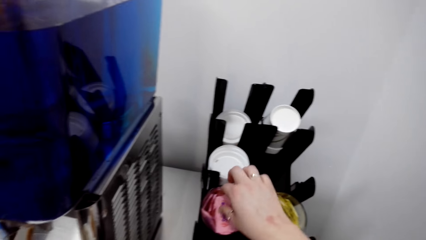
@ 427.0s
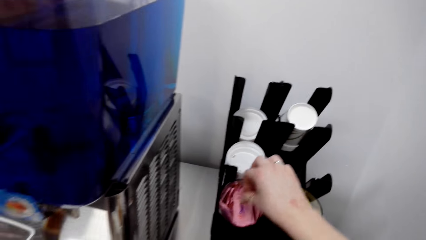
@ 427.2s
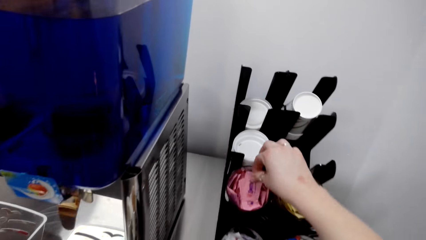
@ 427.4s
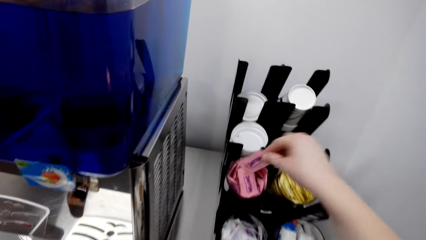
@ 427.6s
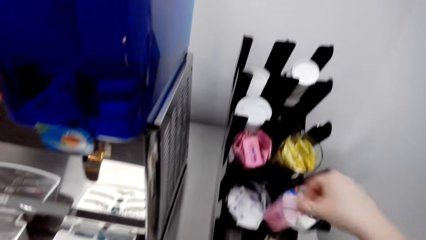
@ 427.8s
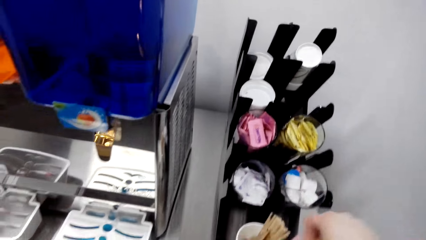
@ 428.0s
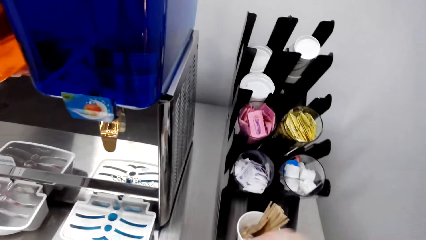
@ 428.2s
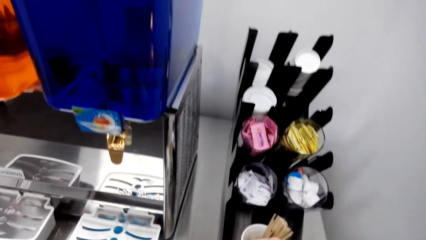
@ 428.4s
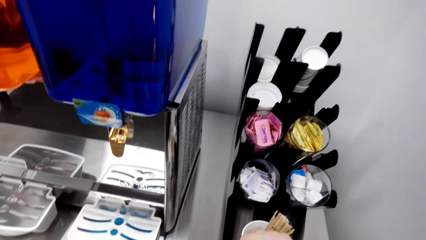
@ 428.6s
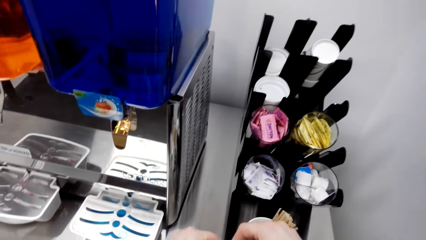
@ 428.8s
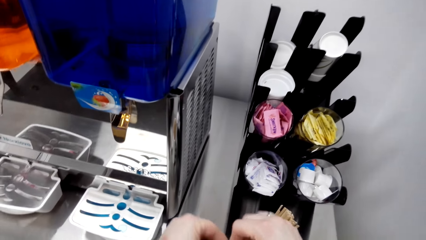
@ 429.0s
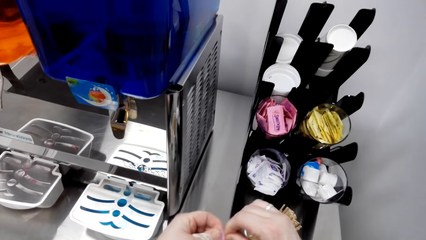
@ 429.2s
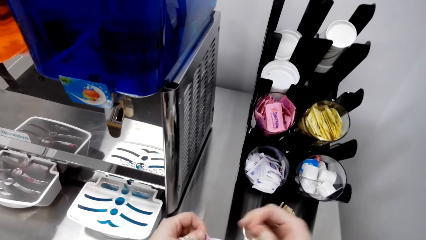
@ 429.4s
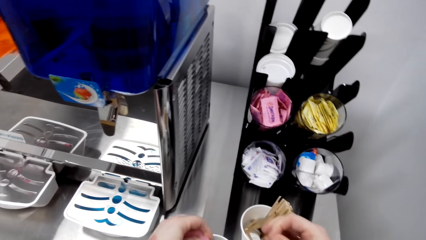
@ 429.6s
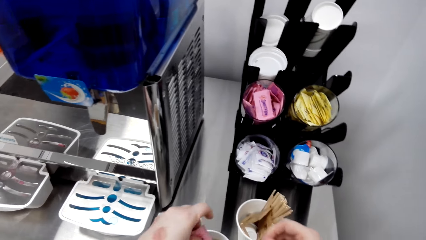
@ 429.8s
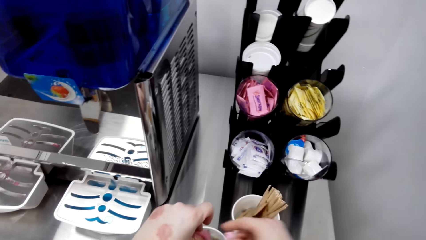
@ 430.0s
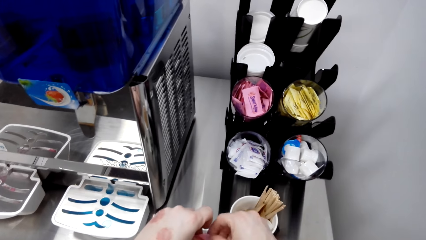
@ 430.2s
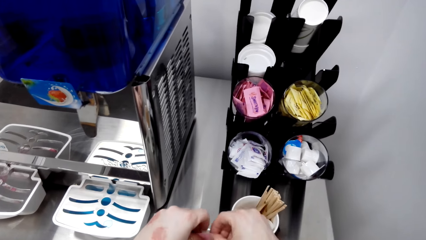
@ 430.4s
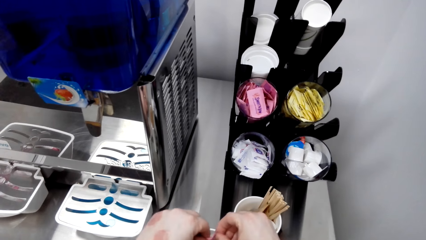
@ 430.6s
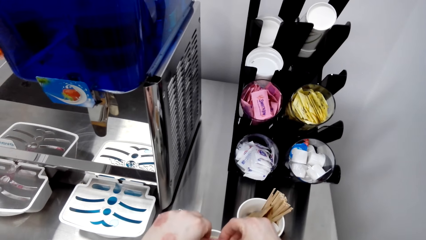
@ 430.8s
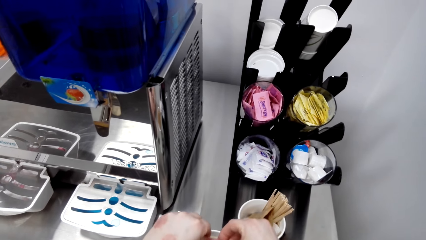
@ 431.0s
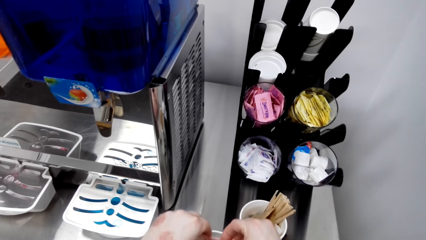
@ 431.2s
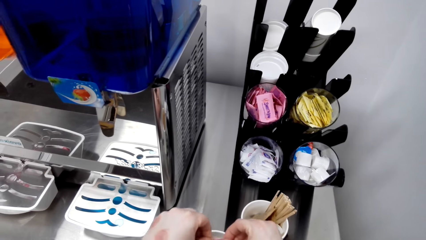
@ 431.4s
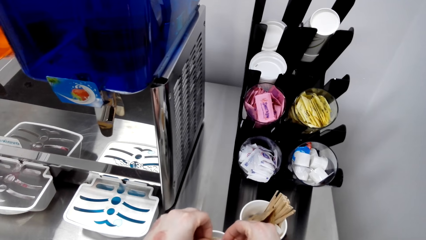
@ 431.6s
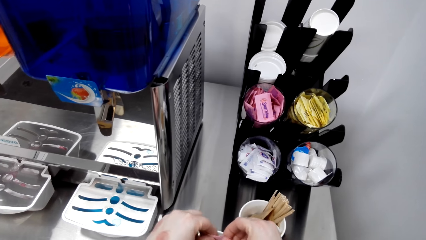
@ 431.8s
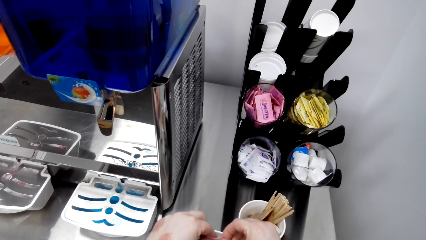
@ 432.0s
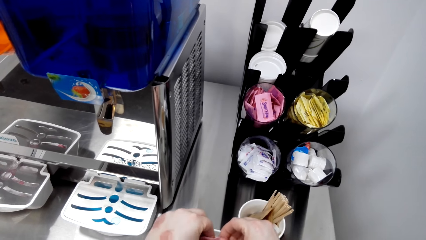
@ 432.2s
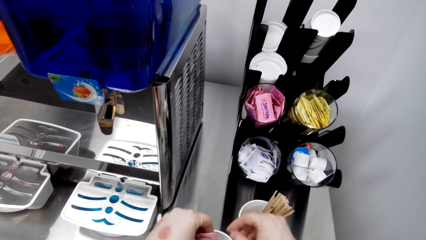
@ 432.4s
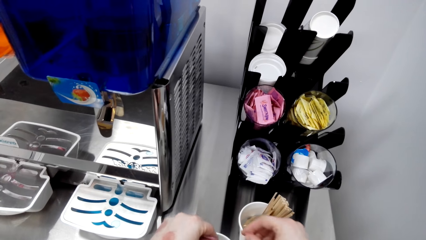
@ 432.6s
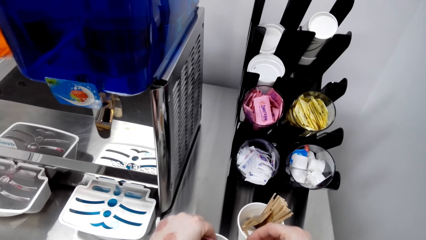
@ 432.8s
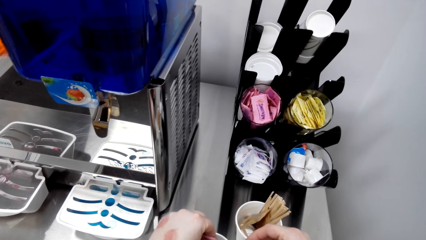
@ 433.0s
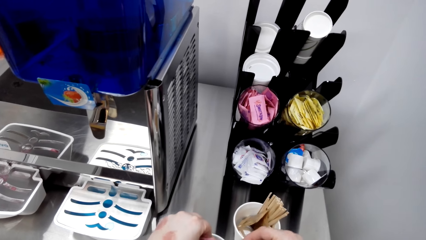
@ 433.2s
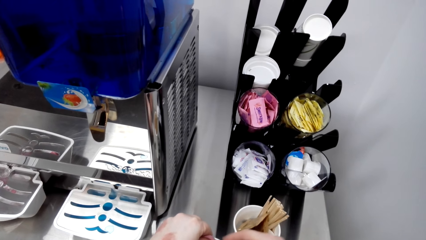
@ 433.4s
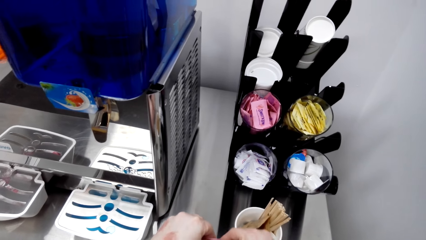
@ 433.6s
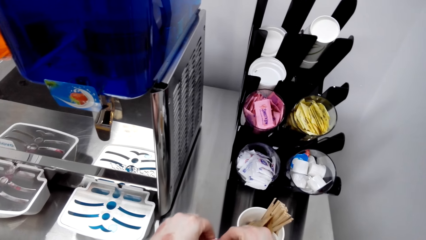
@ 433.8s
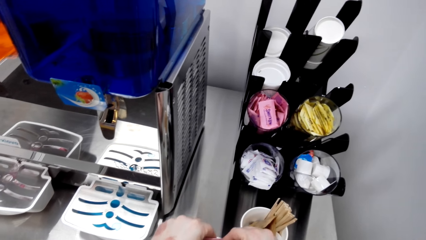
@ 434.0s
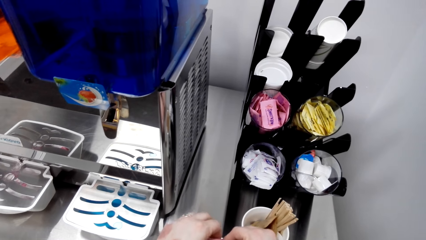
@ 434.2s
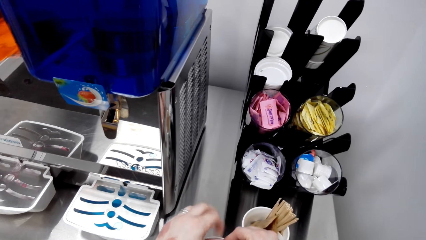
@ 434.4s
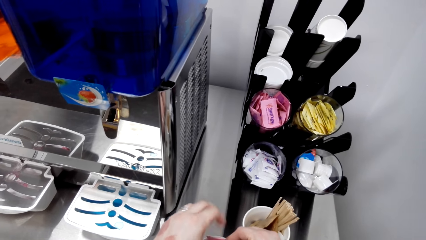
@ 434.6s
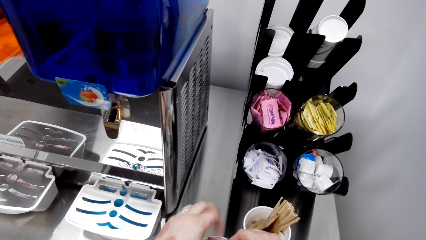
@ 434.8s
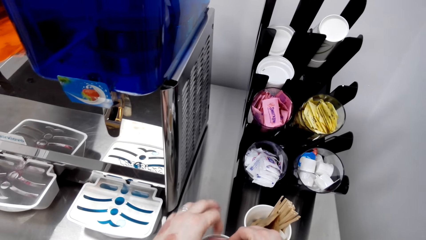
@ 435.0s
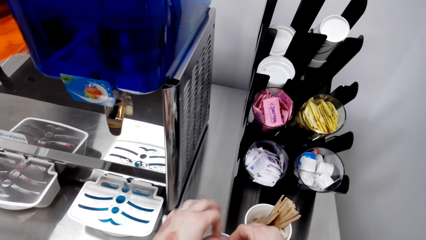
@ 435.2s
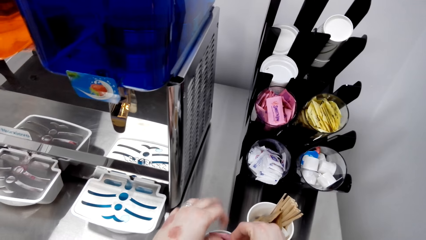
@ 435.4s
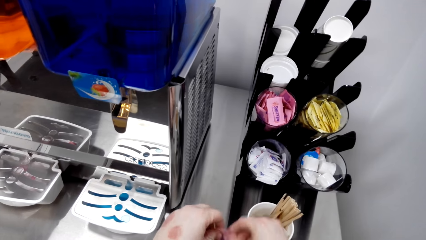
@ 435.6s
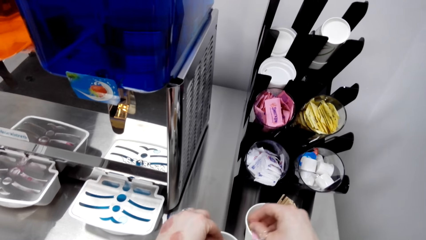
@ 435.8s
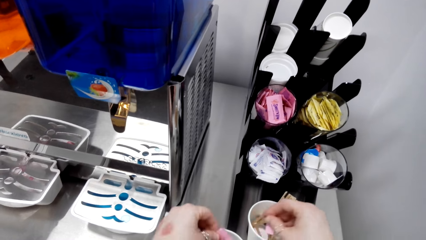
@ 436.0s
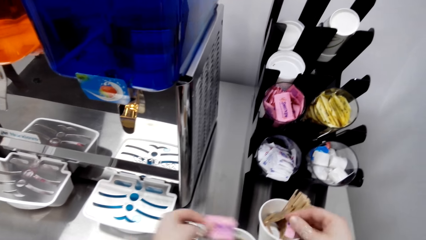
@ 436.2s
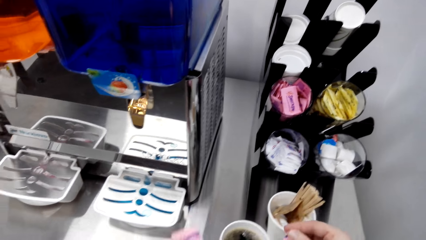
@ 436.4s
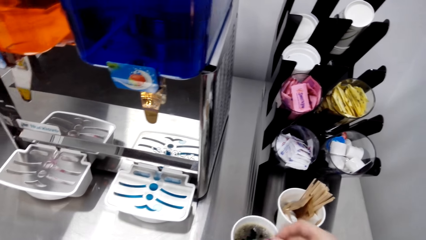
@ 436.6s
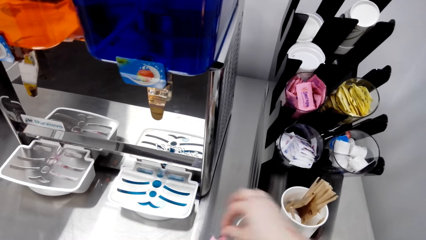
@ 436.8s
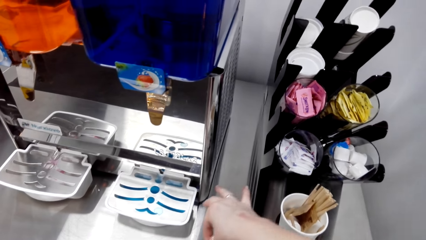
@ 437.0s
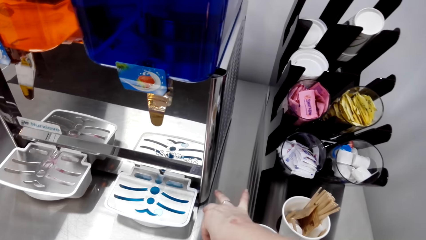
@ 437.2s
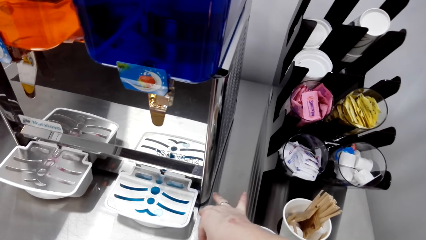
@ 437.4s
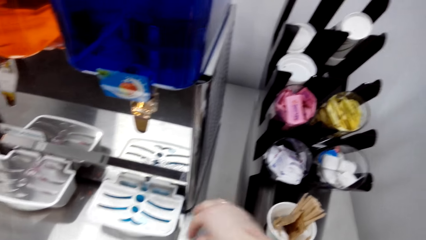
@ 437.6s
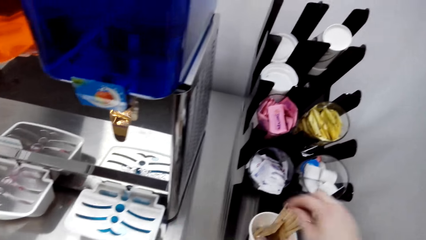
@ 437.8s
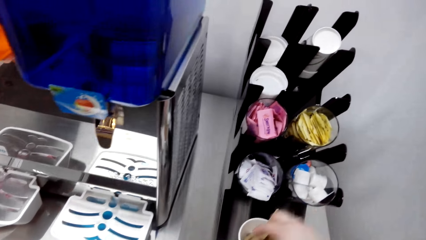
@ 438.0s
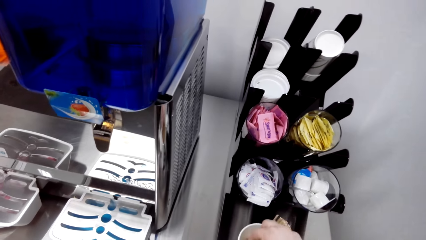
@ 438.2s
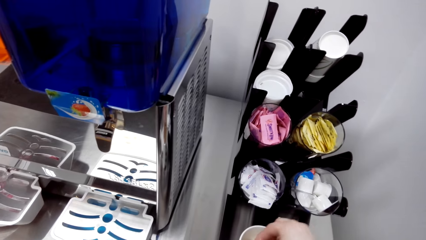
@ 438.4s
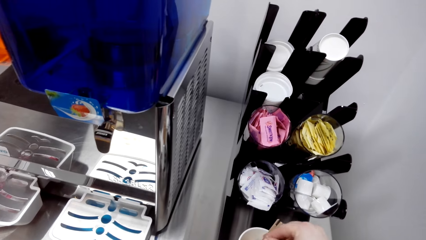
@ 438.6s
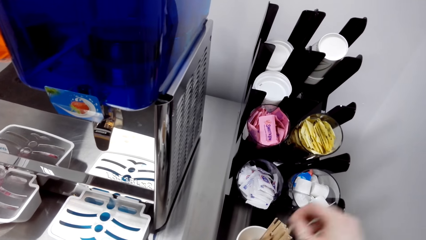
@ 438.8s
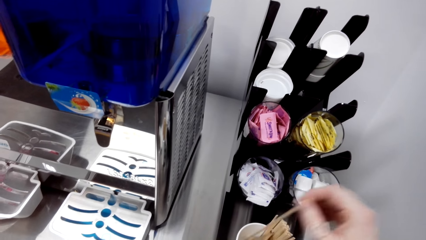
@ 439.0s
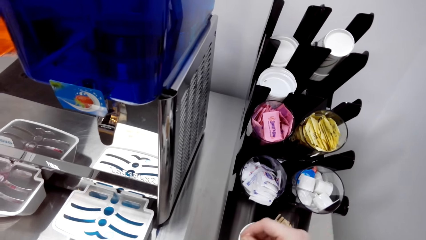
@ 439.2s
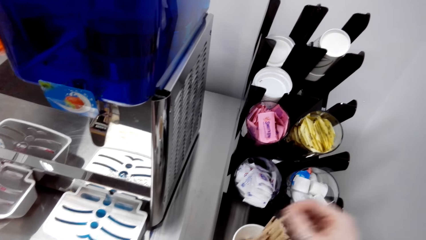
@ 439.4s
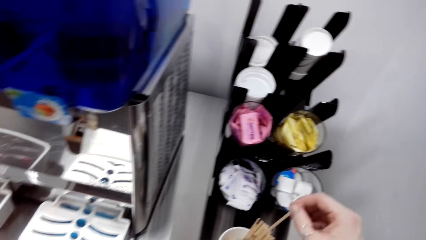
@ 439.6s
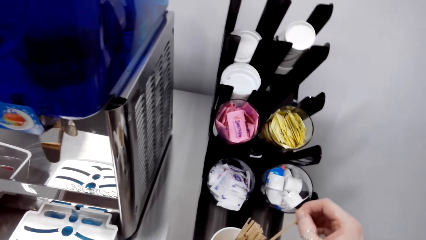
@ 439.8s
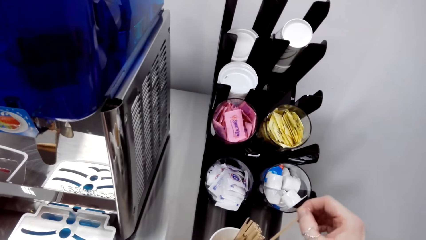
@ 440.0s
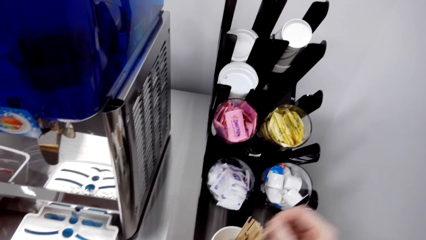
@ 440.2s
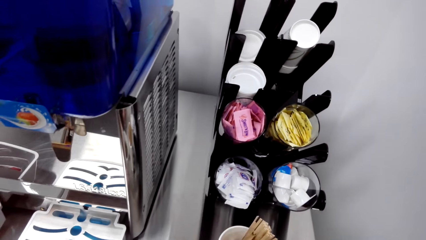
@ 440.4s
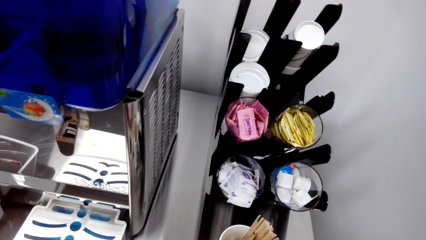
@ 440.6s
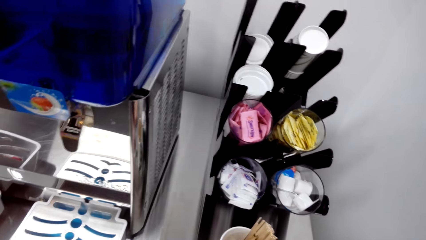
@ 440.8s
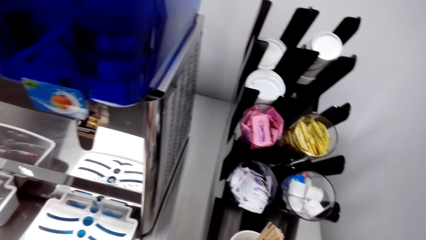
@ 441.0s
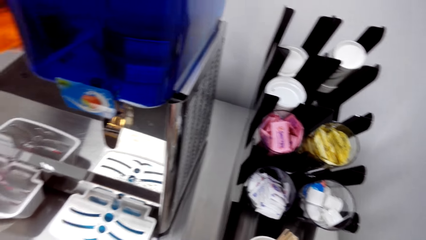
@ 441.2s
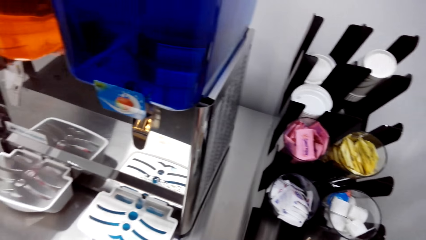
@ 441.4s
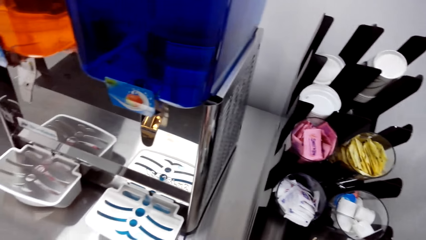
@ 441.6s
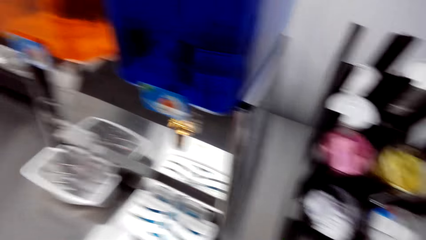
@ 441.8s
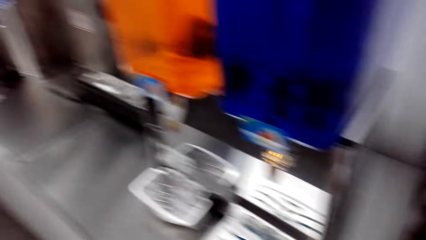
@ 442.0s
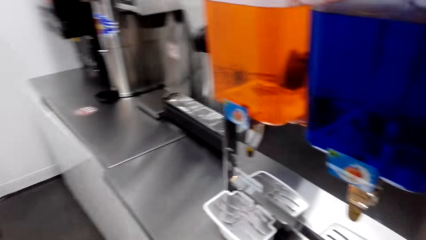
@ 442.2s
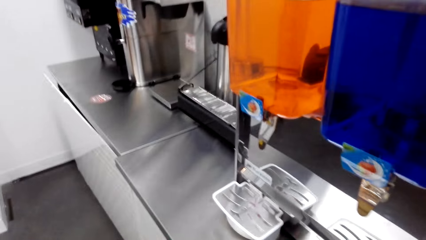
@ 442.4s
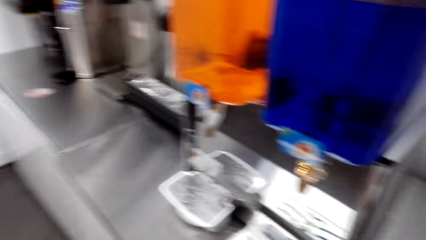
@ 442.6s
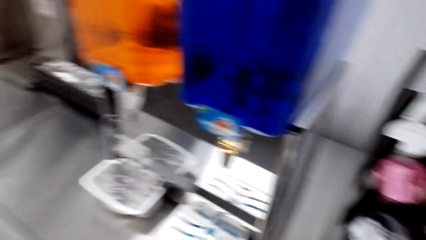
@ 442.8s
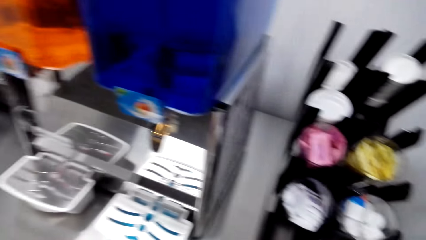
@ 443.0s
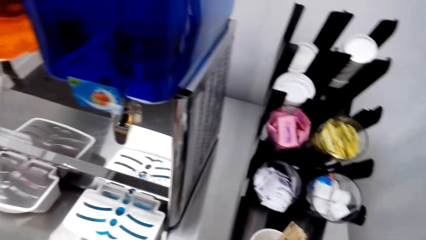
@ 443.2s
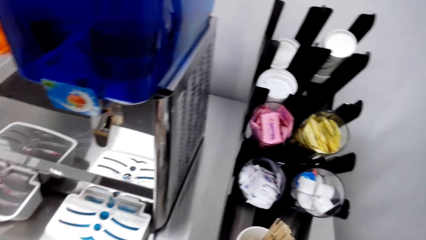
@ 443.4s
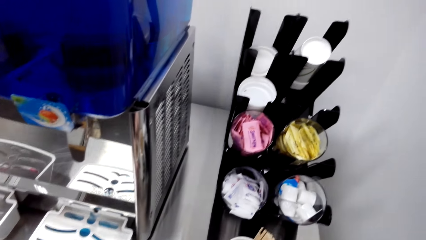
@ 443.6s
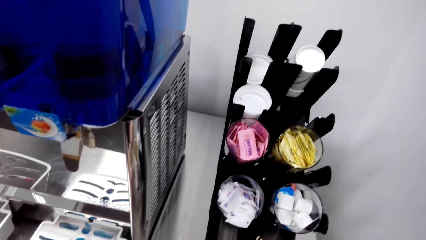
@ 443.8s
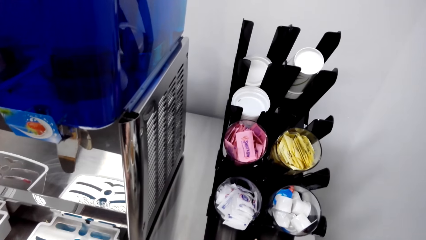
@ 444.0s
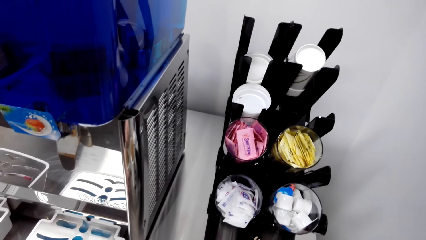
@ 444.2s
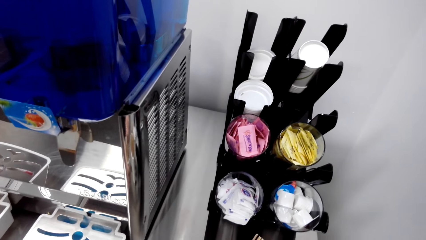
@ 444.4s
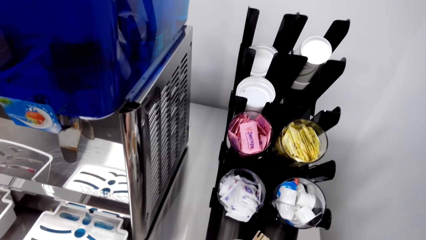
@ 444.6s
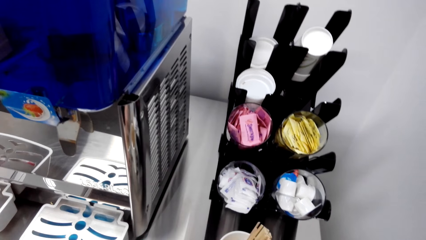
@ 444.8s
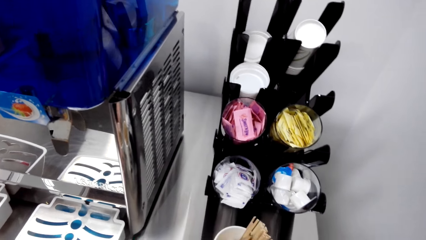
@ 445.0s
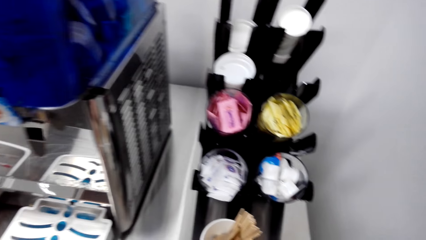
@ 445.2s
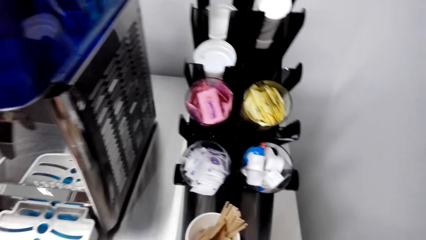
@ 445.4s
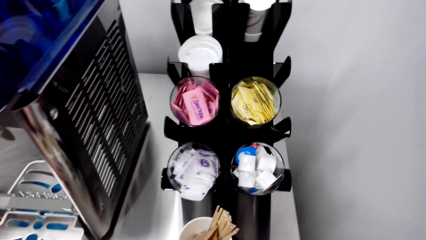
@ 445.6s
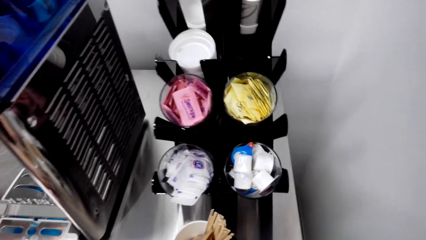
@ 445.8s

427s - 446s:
The camera wearer picks the sachet from the stand. They tear the sachet. They pour something into the coffee. They shake the sachet. They put the sachet paper on the table. They pick up a wooden stir stick. They stir the coffee. They look around the table. They stare around the shop.
